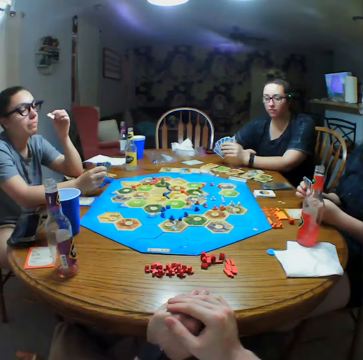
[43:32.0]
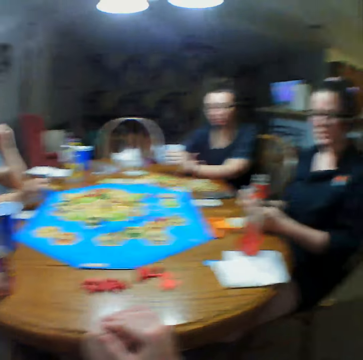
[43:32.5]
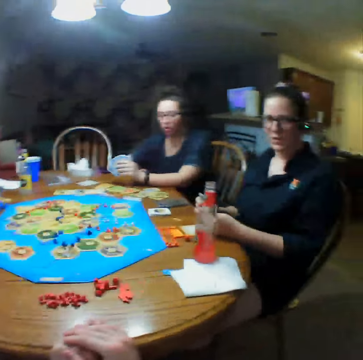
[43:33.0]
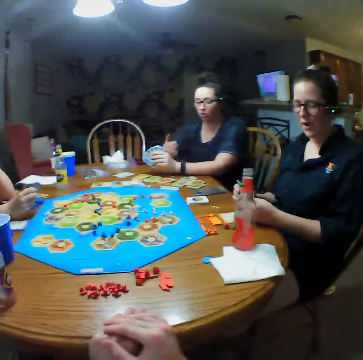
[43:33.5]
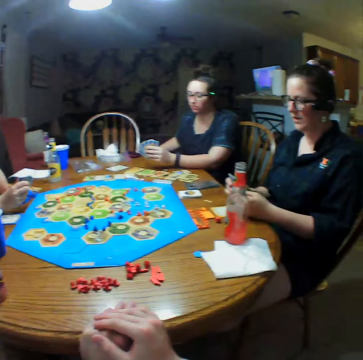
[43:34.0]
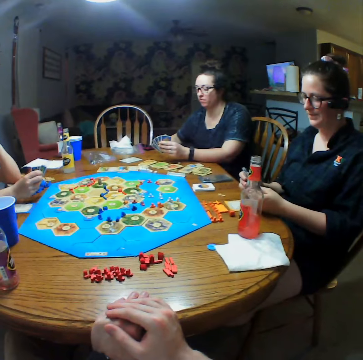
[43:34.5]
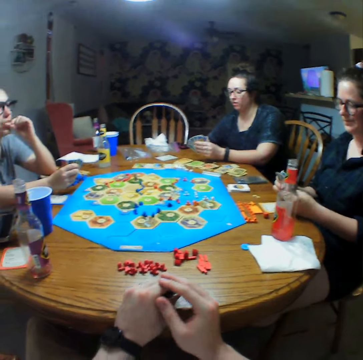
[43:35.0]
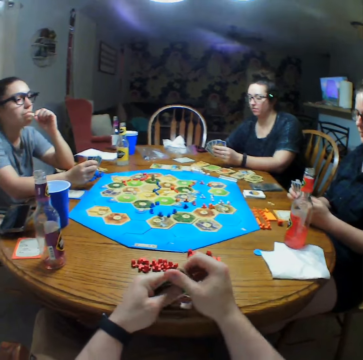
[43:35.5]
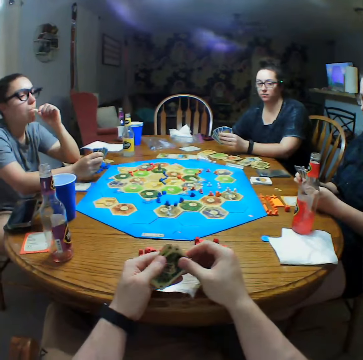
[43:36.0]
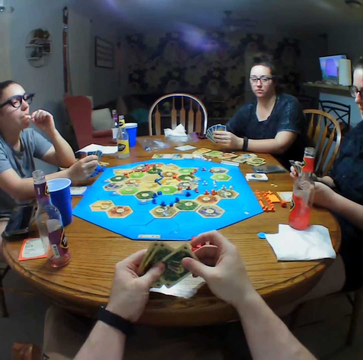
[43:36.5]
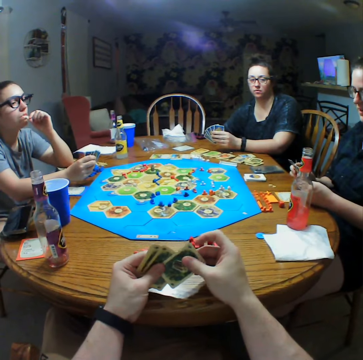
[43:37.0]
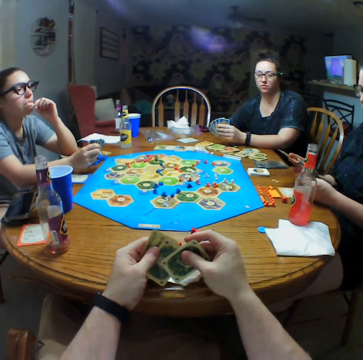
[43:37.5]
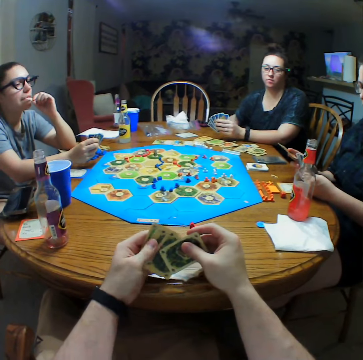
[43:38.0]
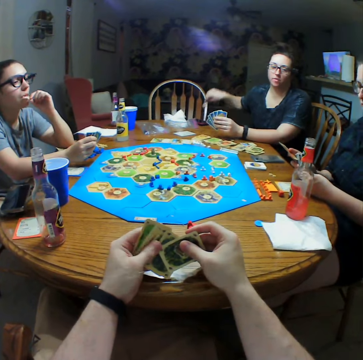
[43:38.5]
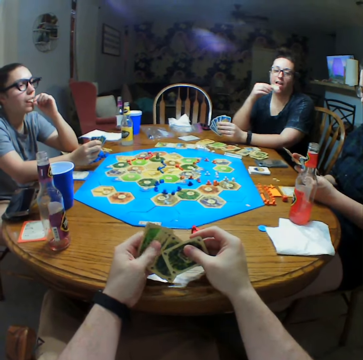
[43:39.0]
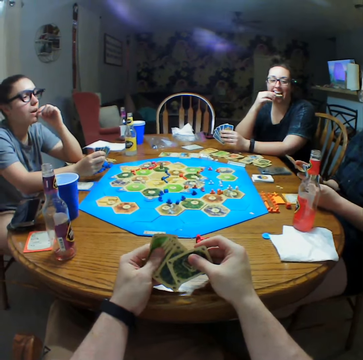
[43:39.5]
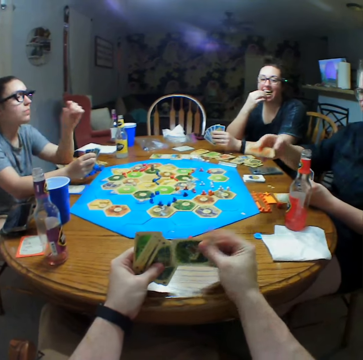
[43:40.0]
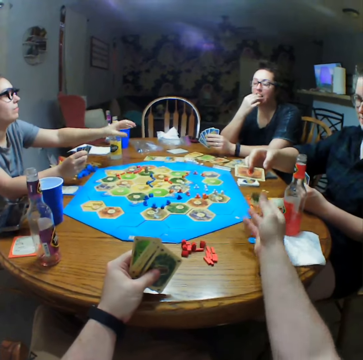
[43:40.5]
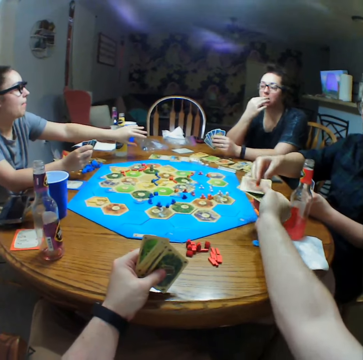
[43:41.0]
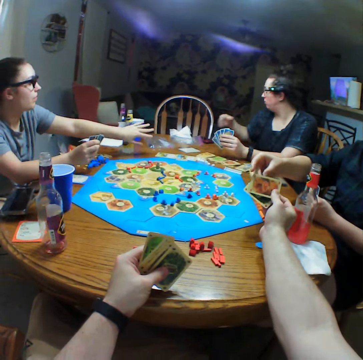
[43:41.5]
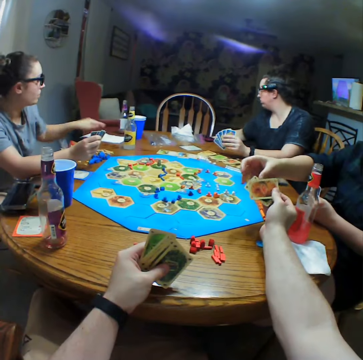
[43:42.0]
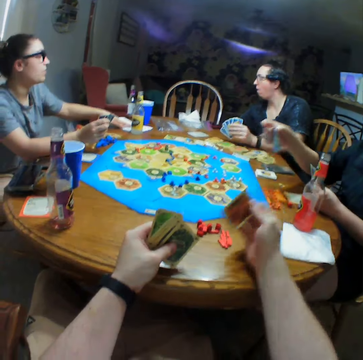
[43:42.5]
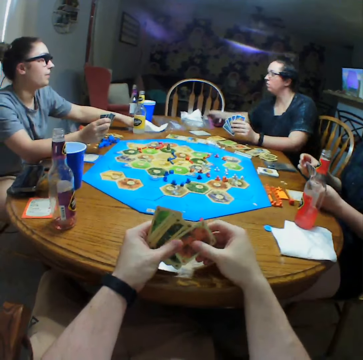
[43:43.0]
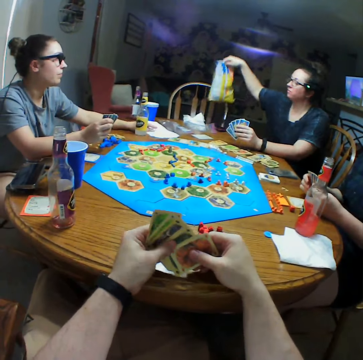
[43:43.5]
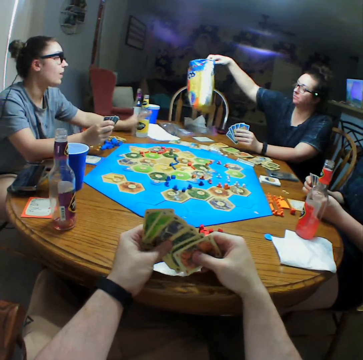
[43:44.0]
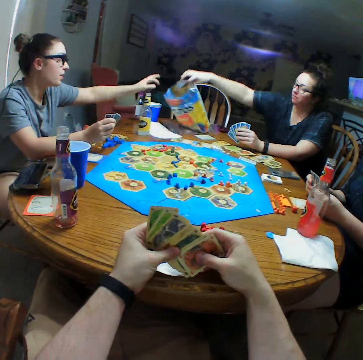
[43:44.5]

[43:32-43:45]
A person holds cards. The camera wearer holds cards. The person eats crisps. The camera wearer exchanges the card with another person. They pick a card from the other person. The first person picks crisps.

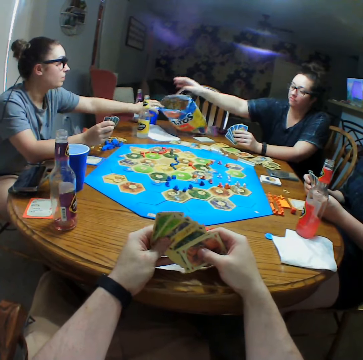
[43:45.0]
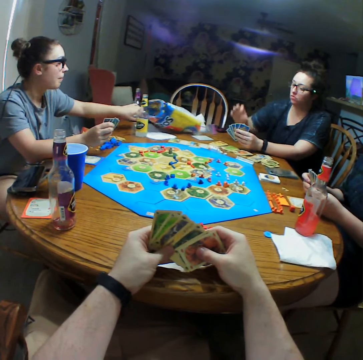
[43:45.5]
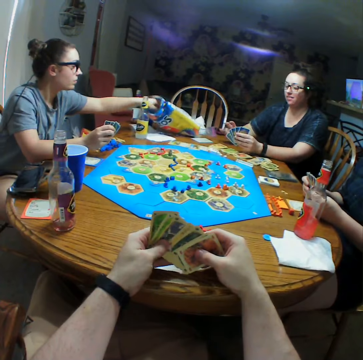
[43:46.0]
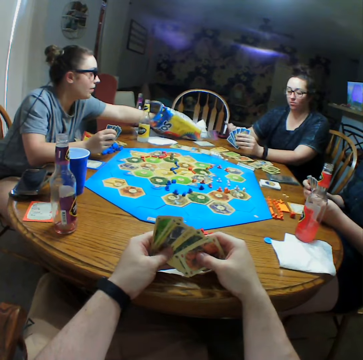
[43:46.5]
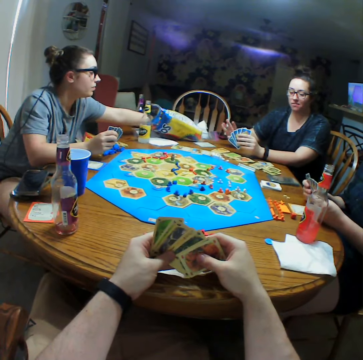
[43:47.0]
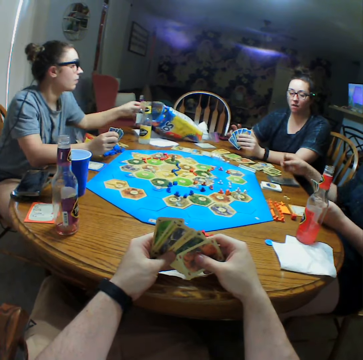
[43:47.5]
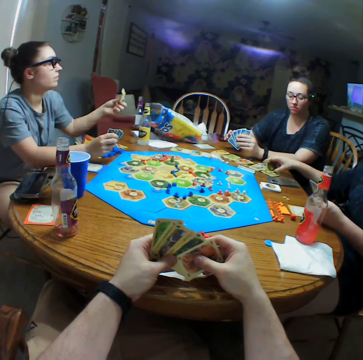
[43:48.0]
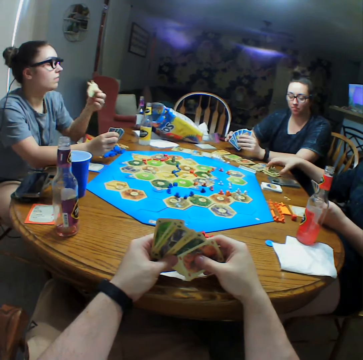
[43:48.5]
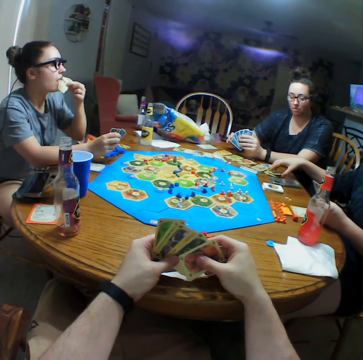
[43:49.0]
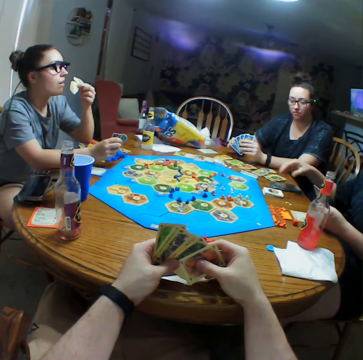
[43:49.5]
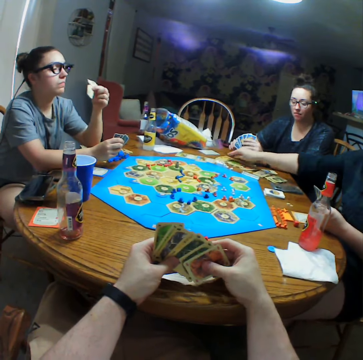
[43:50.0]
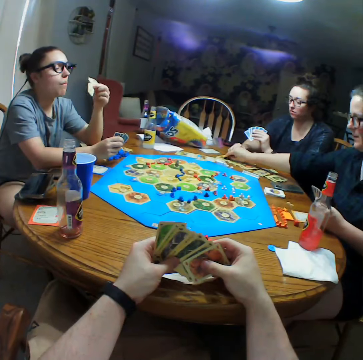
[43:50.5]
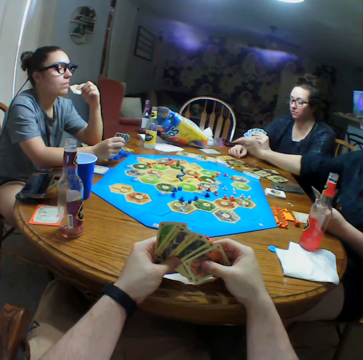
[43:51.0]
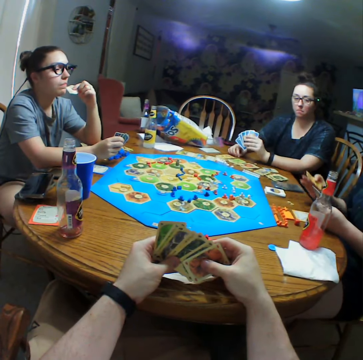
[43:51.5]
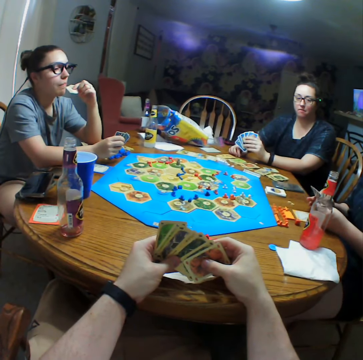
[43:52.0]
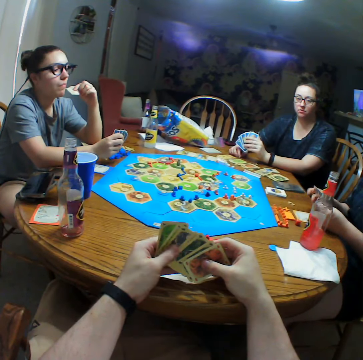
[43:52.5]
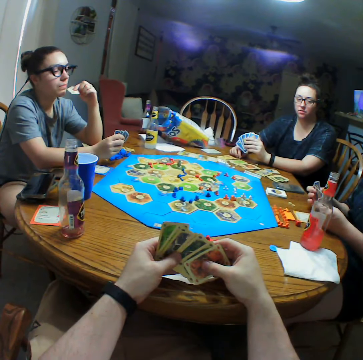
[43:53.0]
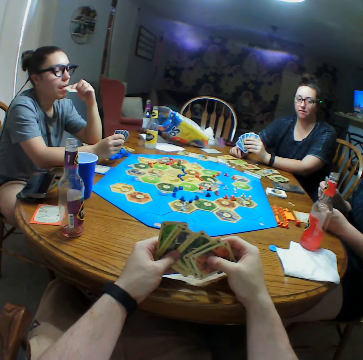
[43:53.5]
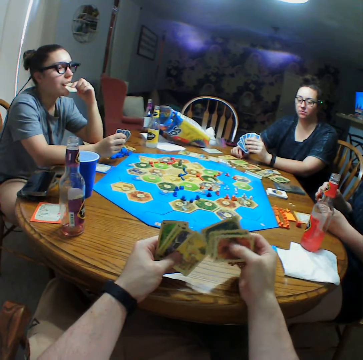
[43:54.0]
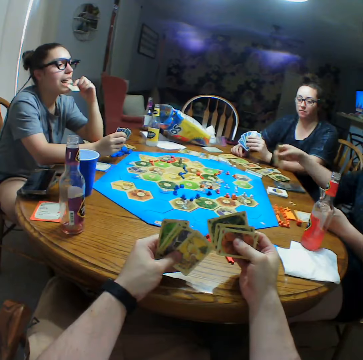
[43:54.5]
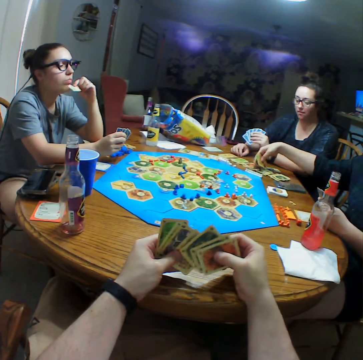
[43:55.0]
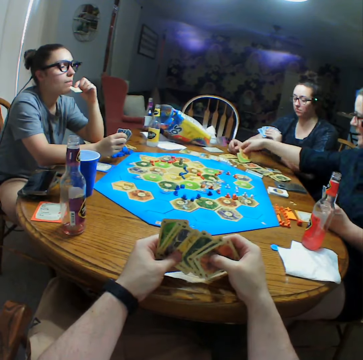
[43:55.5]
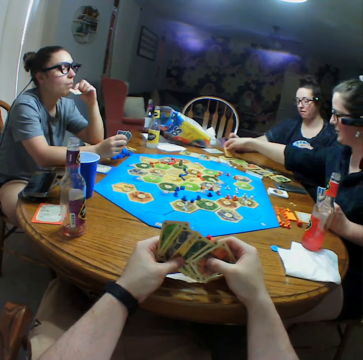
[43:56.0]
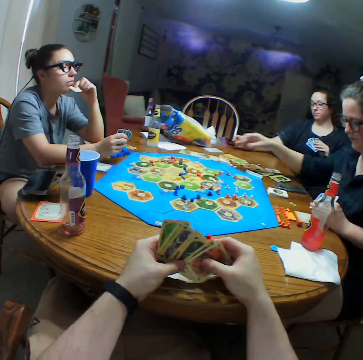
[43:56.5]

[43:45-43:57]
A person drops crisps on the table. Another person picks crisps. A third person puts a card on the table. The second person eats crisps. The third person picks a card on the table. The third person puts a card on the table and picks cards.

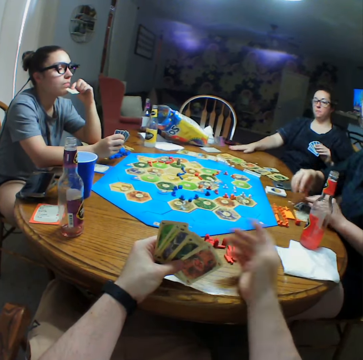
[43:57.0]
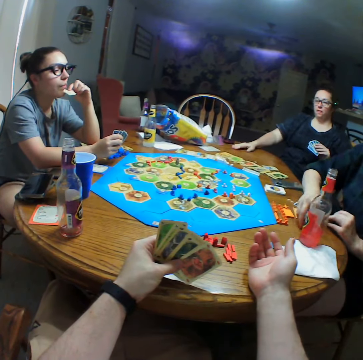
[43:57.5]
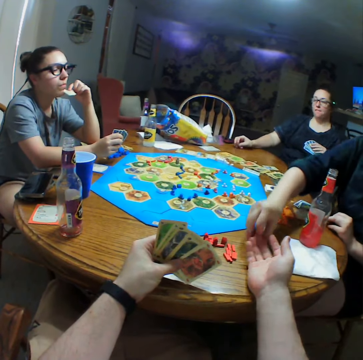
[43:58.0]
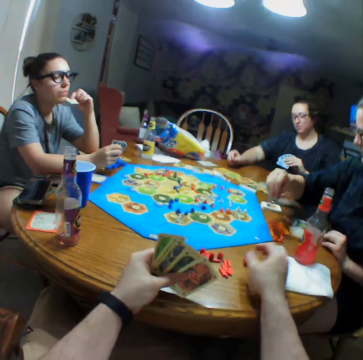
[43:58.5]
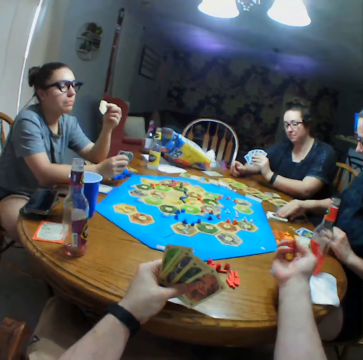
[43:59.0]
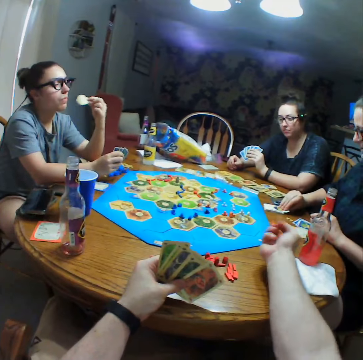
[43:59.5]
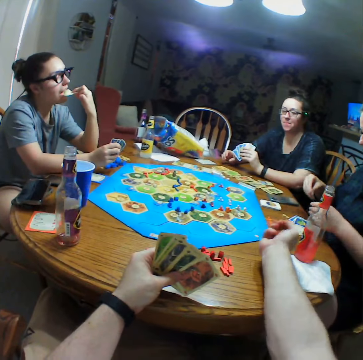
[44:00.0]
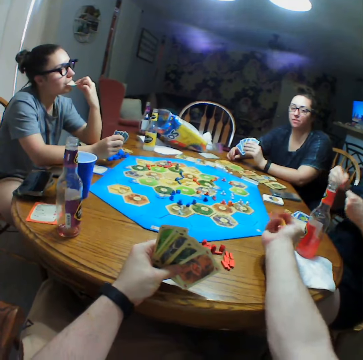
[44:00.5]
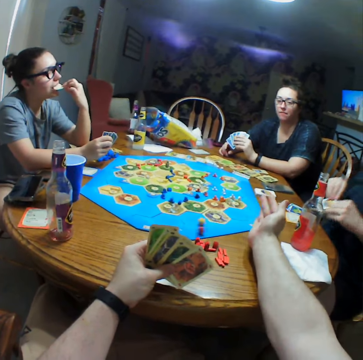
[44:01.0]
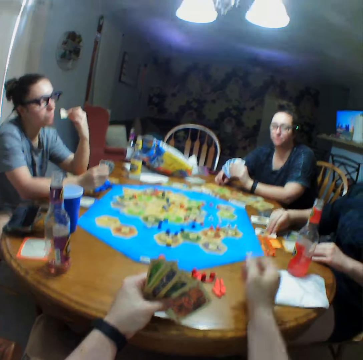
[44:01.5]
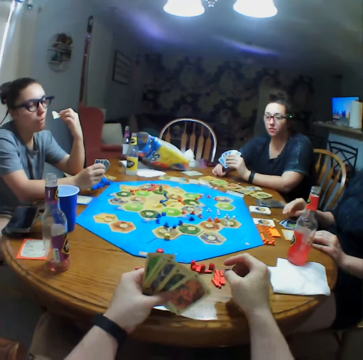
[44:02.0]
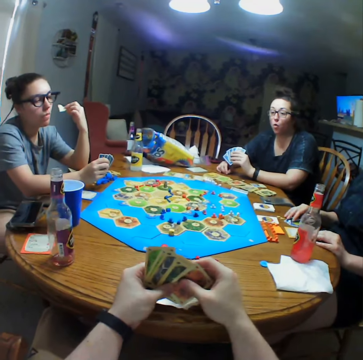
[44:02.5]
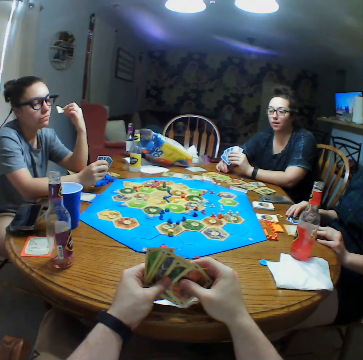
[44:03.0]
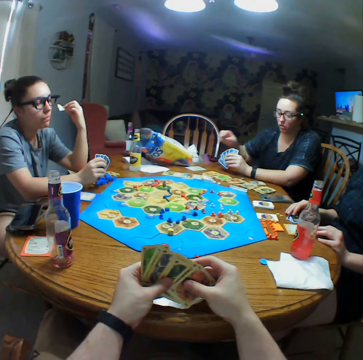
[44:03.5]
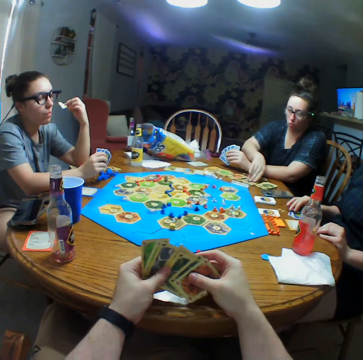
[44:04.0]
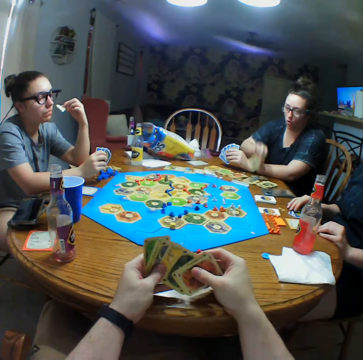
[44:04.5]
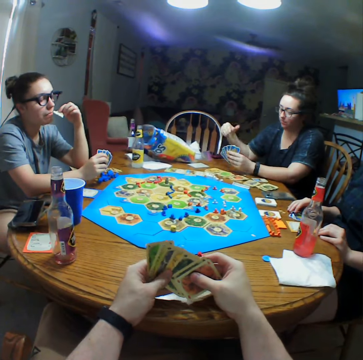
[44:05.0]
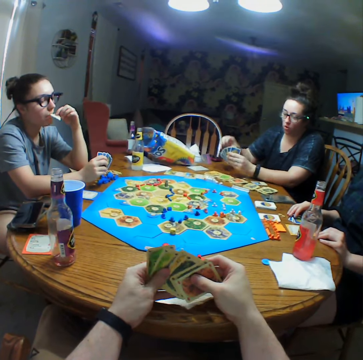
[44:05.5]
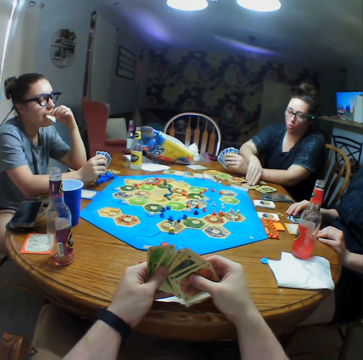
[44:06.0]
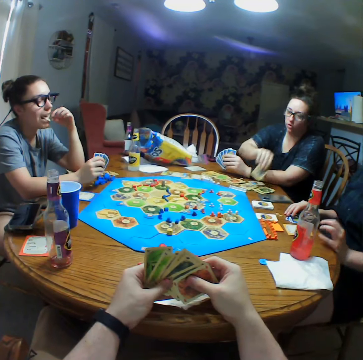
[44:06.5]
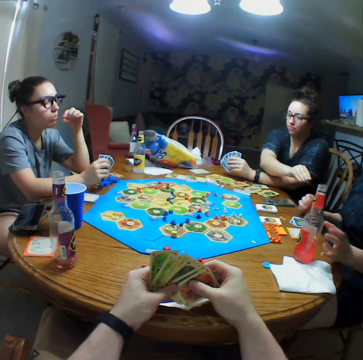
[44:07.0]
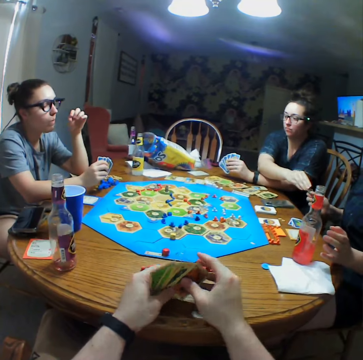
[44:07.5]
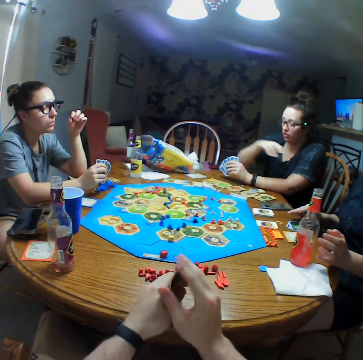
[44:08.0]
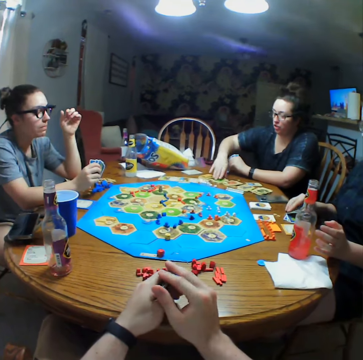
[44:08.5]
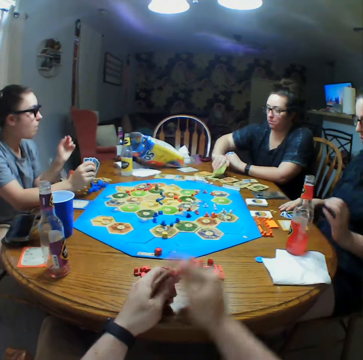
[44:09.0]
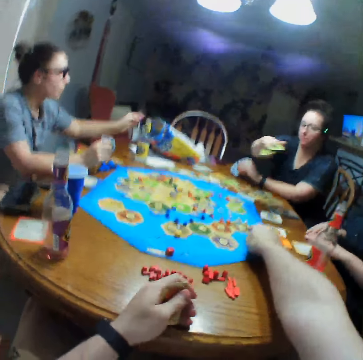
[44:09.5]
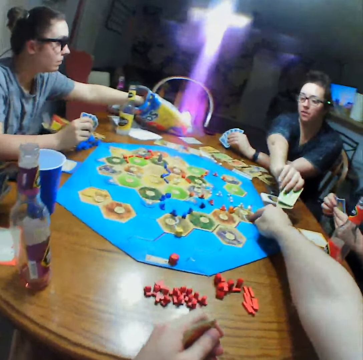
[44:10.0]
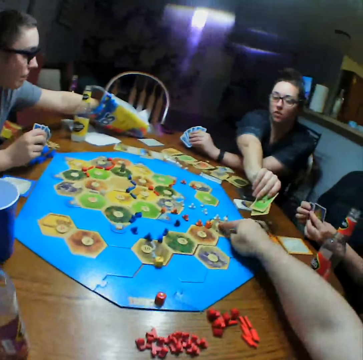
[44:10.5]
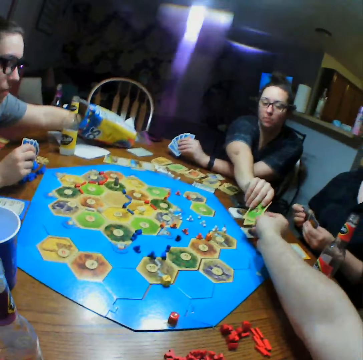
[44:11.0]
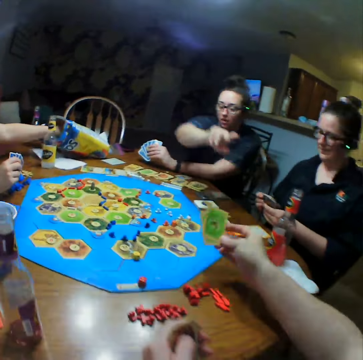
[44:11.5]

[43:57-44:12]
A person holds the table. Another person takes a die on the table and puts the die on the table. The first person drops the dice on the table. The camera wearer takes a die on the table. They shake the dice. They throw the dice on the table. The other person holds the dice. The first person takes a card on the table. The first person gives the other person a card. The camera wearer adjusts cards. A third person picks crisps. The first person gives the camera wearer a card. The camera wearer picks a card from the first person.
